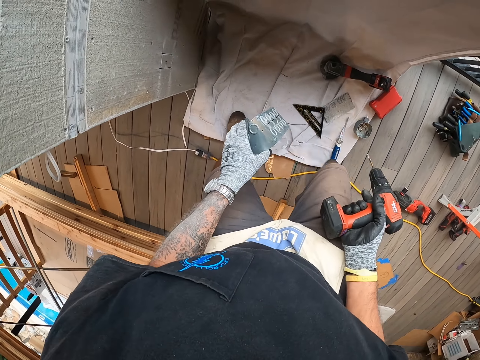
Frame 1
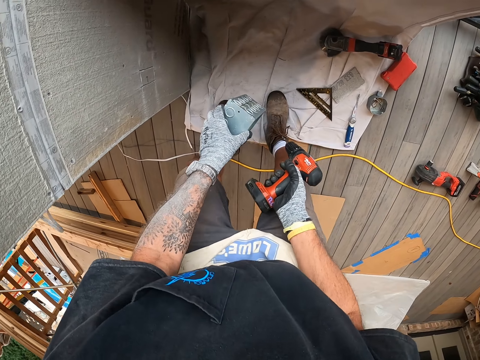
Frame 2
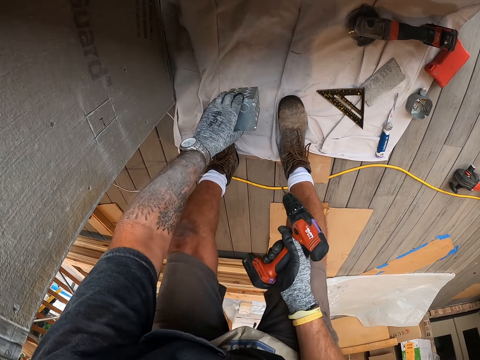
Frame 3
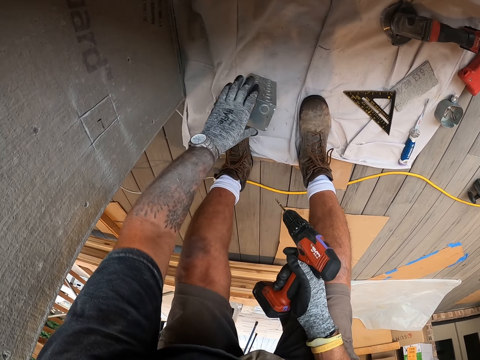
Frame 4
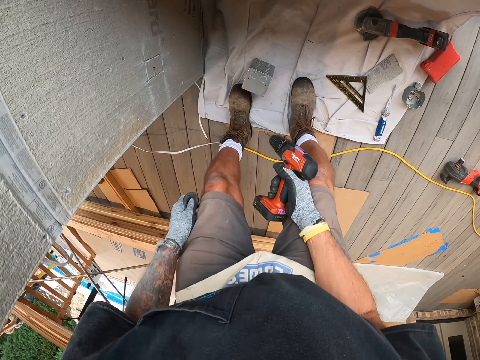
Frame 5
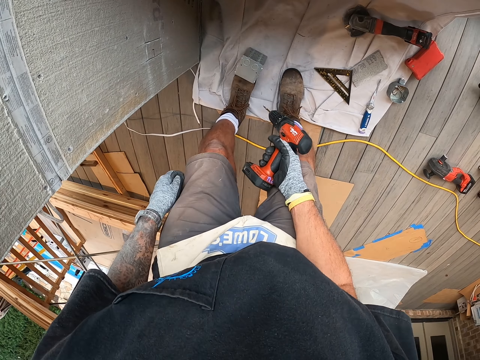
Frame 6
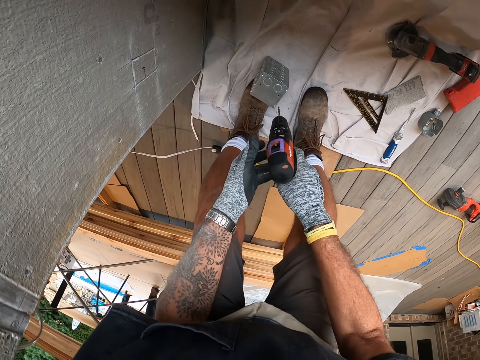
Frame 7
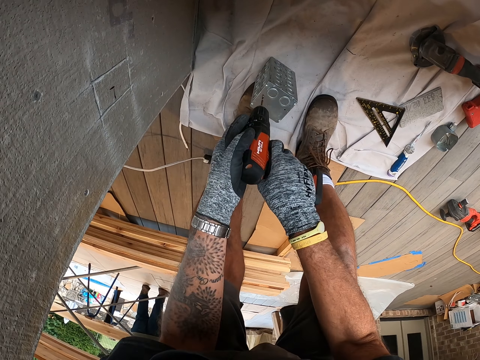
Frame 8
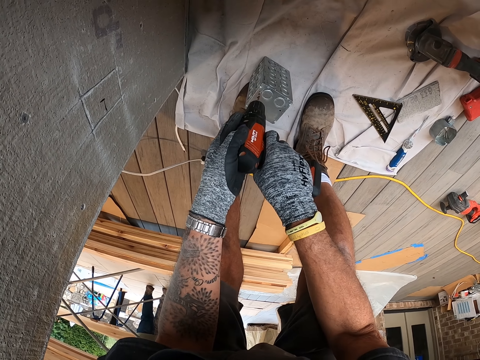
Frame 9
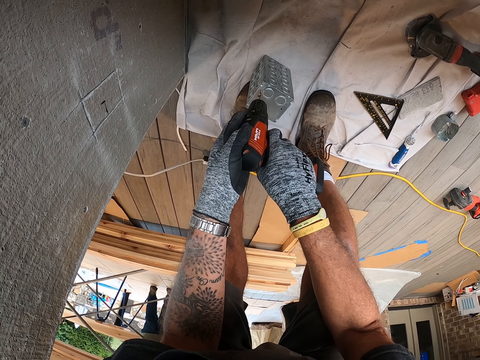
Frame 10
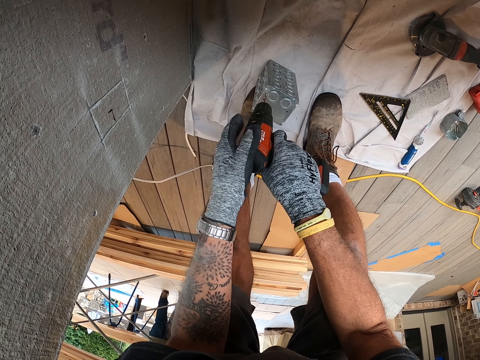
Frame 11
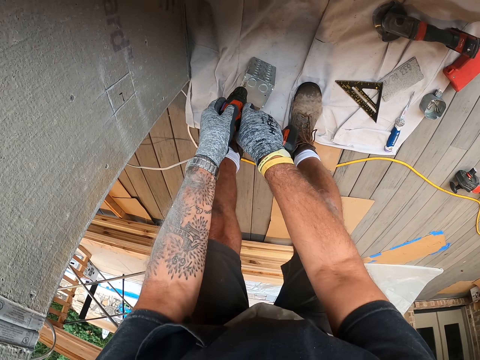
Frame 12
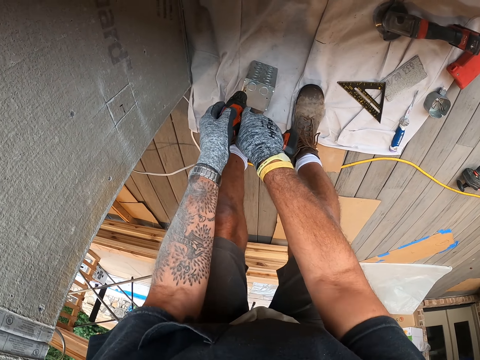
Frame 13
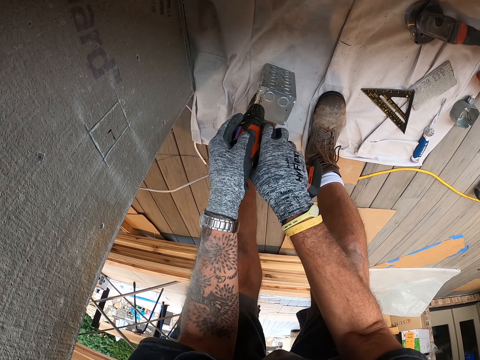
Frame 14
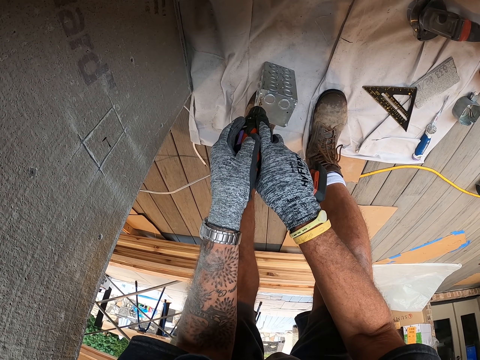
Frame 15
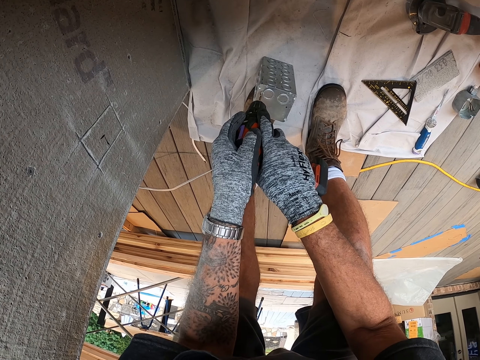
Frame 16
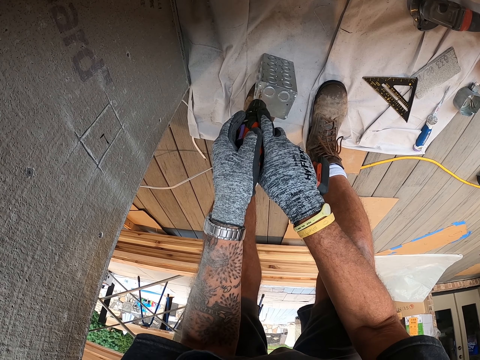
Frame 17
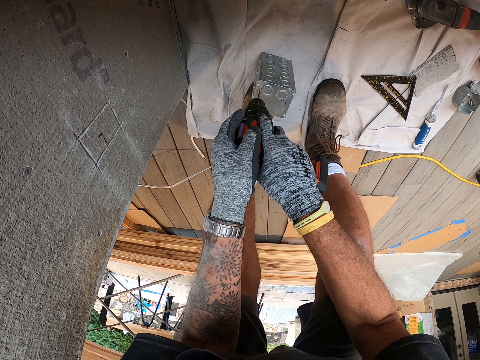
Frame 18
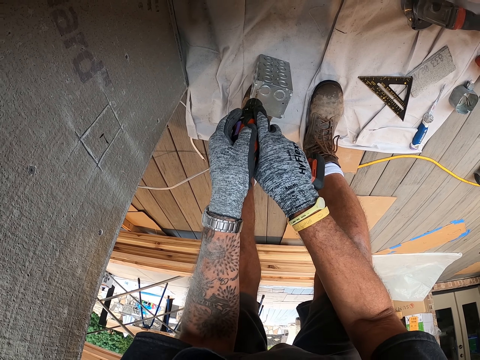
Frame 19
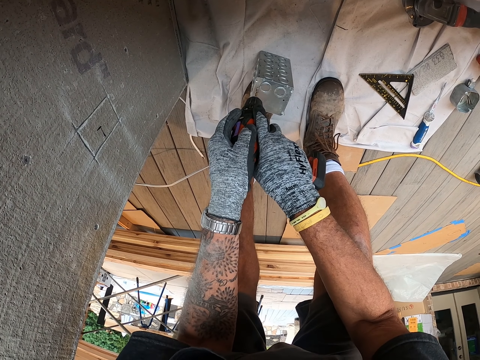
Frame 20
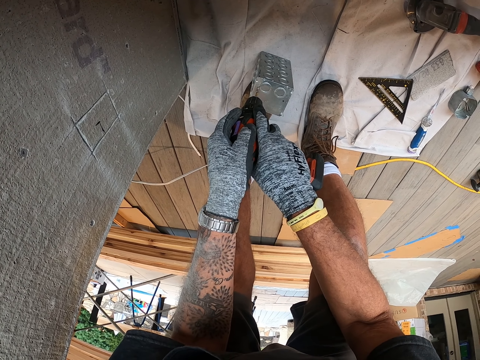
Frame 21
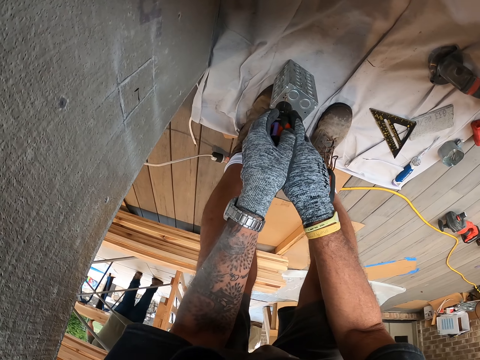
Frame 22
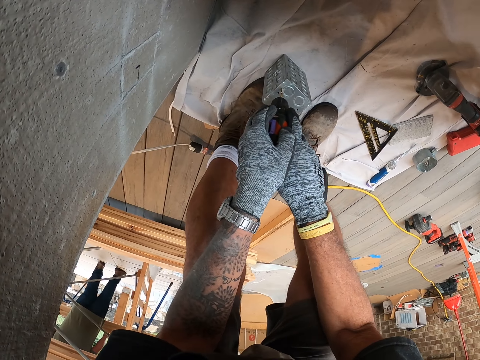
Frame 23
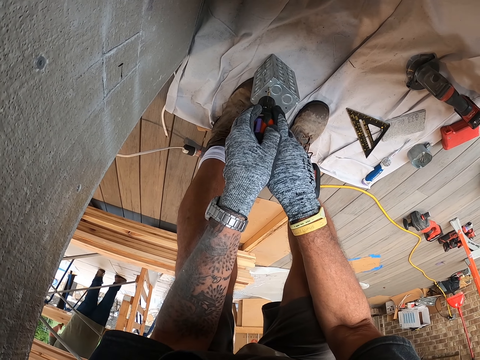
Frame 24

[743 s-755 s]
The camera wearer walks around the workshop. They place the metal block on the floor. They drop something on a cloth. They drill the metal block. They measure where to make a hole.

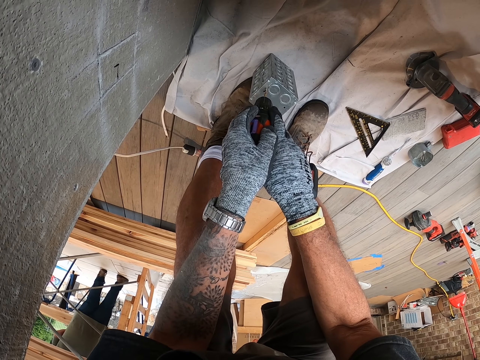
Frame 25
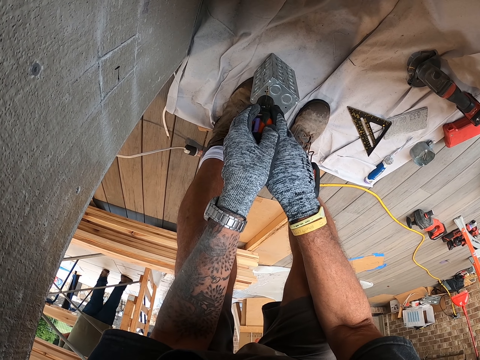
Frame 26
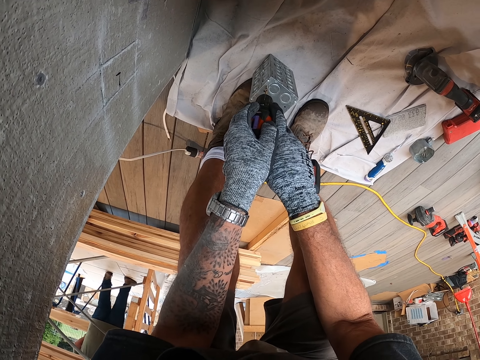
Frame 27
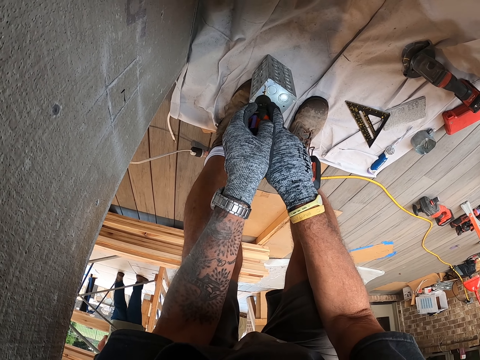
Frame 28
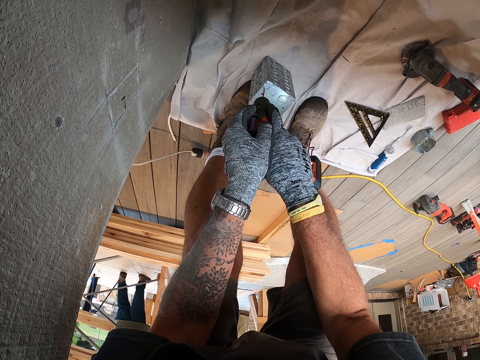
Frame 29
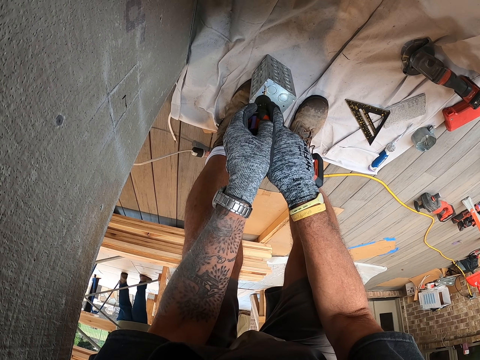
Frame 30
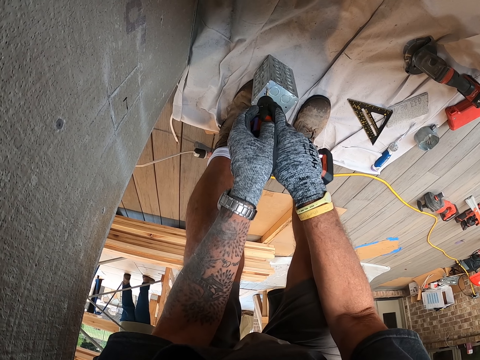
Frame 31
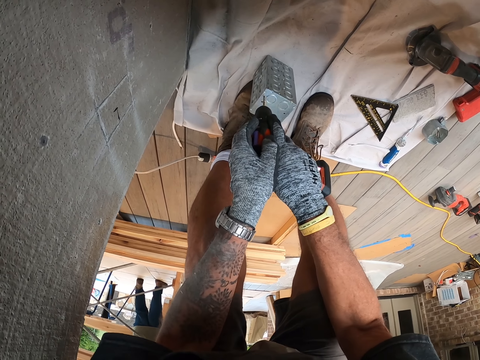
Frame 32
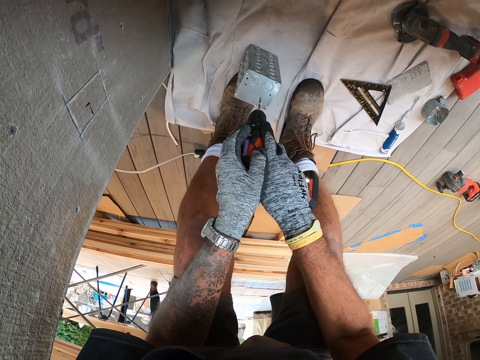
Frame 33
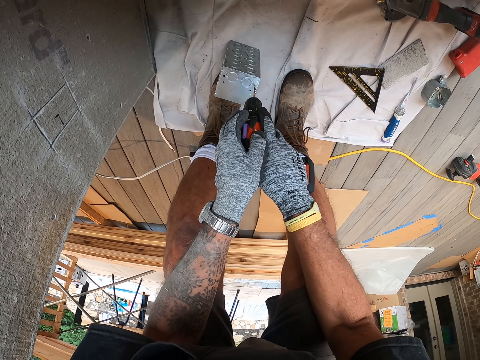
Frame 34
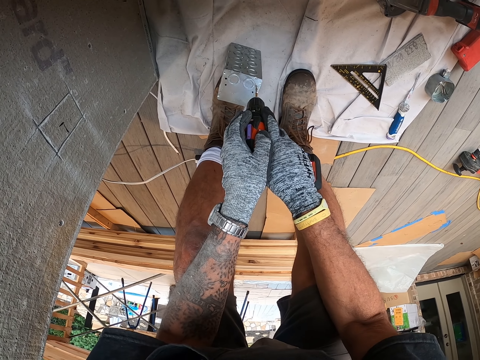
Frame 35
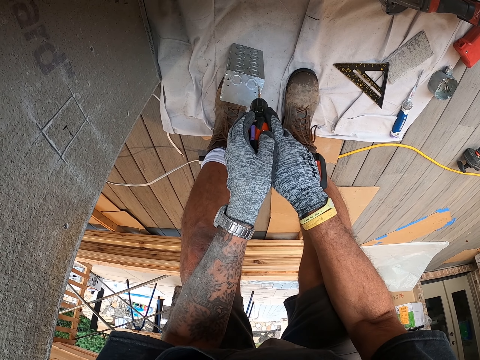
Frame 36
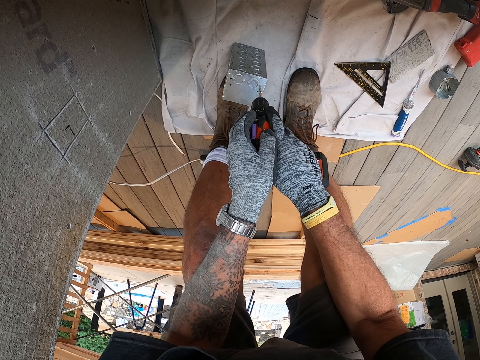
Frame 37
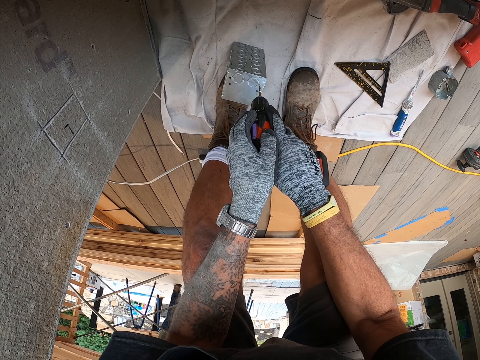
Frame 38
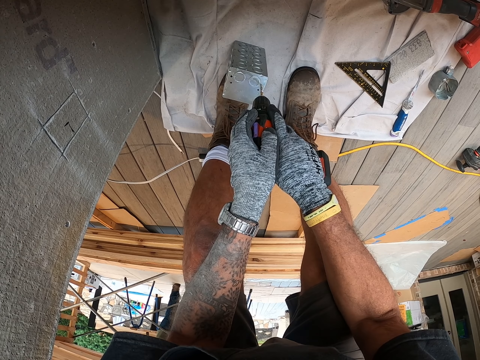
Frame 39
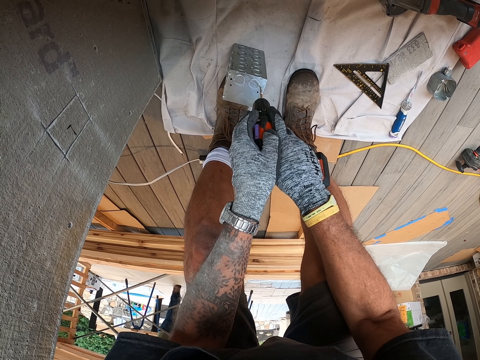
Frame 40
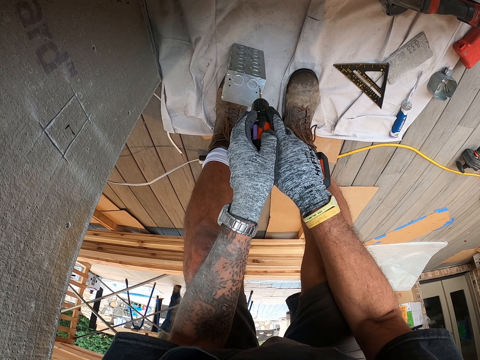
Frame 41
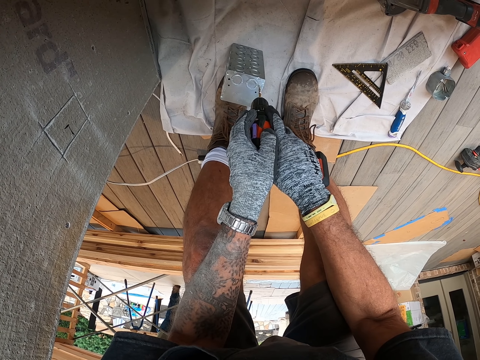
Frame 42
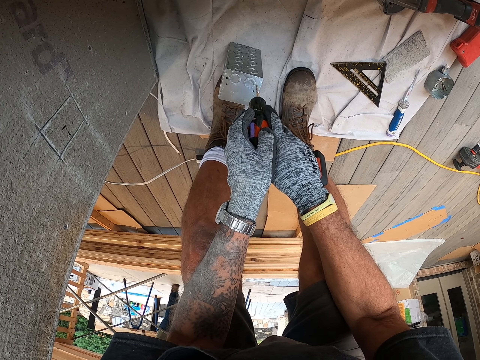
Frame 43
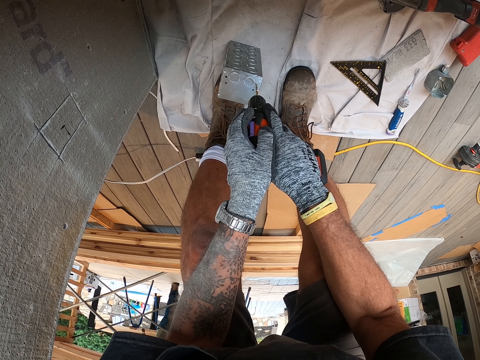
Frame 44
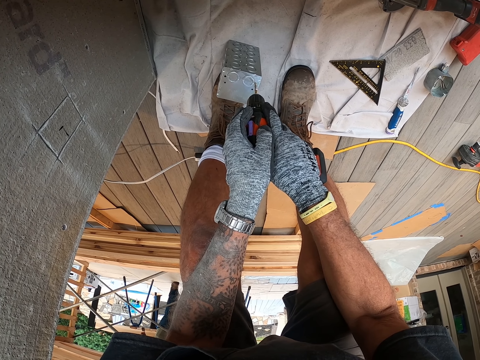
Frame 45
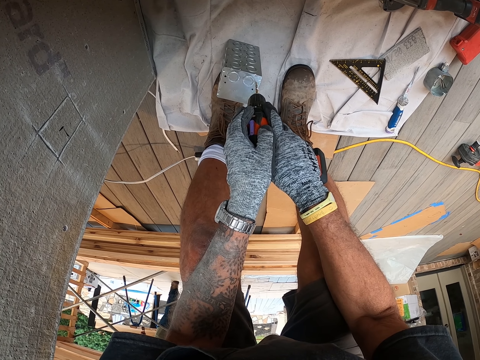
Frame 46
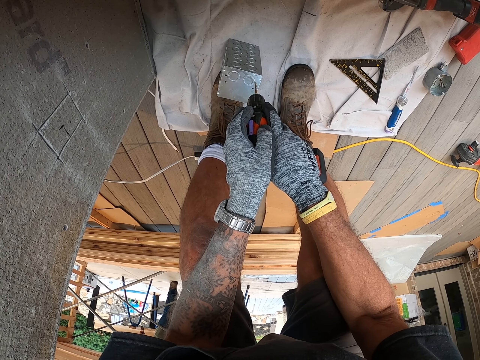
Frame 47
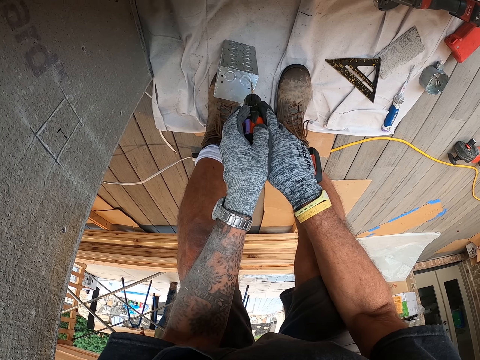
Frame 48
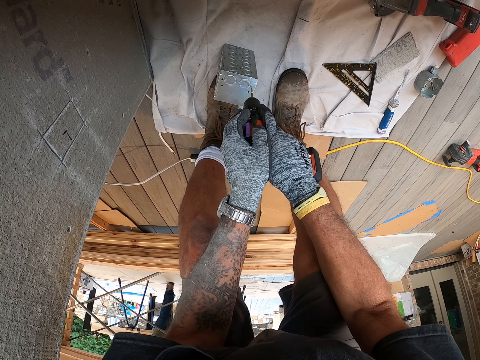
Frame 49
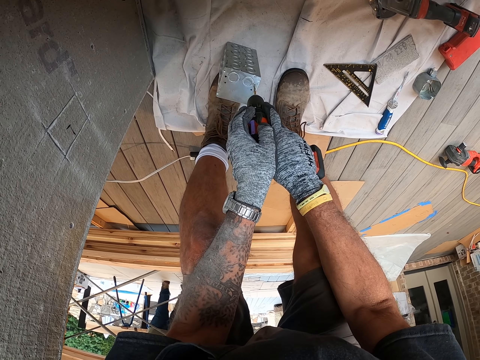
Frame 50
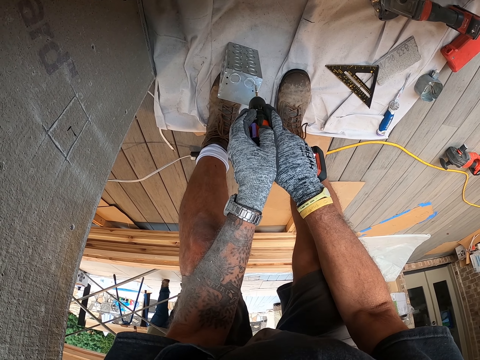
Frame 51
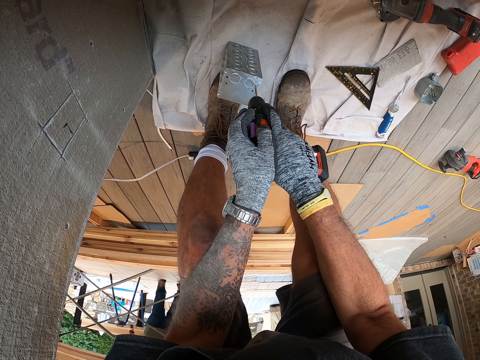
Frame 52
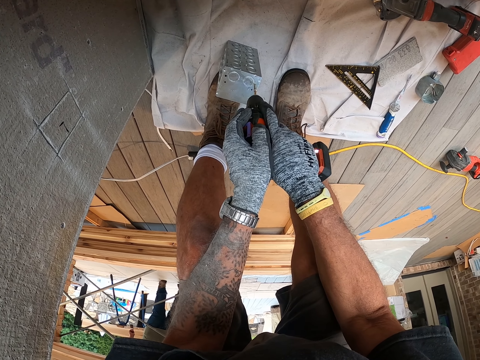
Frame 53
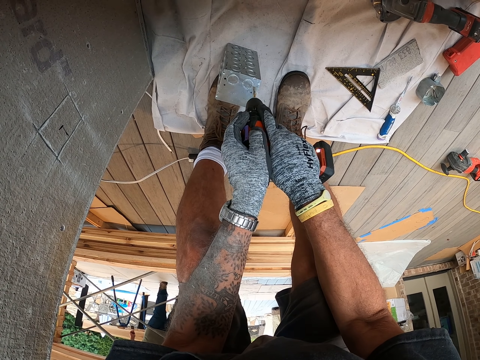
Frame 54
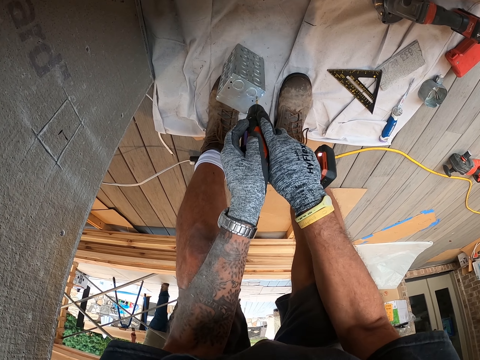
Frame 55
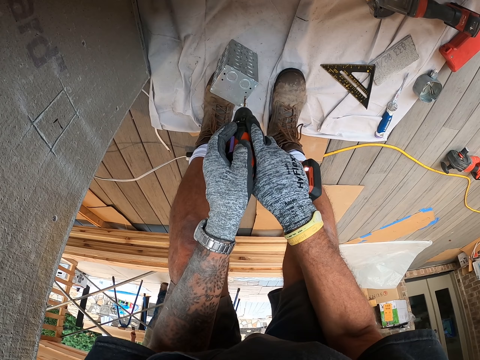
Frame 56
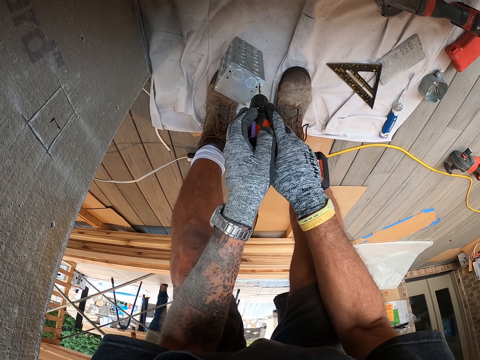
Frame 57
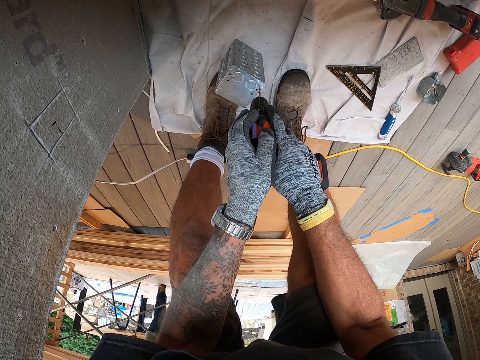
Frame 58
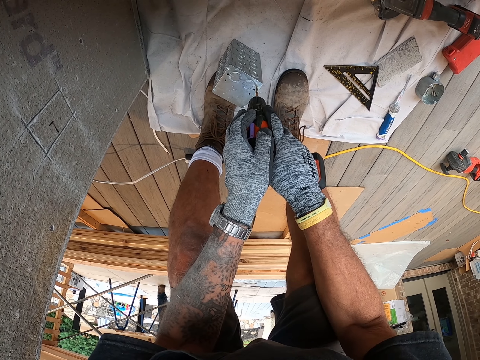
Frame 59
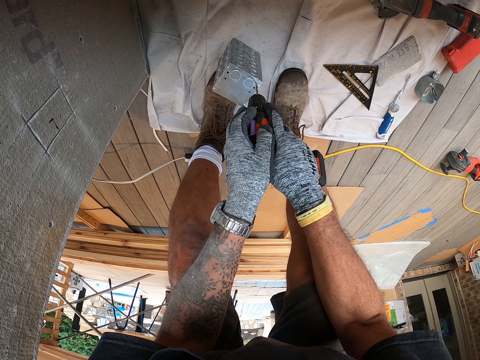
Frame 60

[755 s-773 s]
The camera wearer makes a hole on something. They try to make a hole on something. They make a hole on something.
